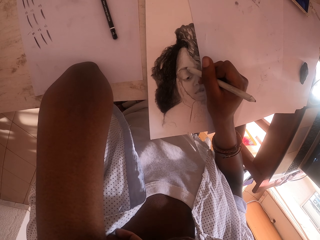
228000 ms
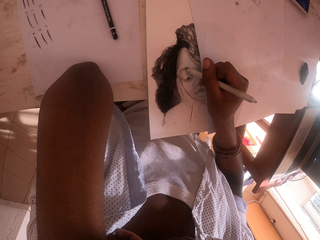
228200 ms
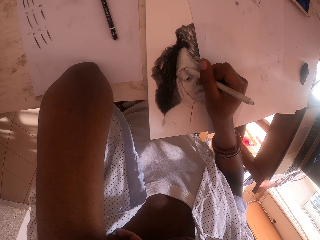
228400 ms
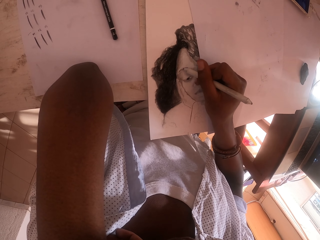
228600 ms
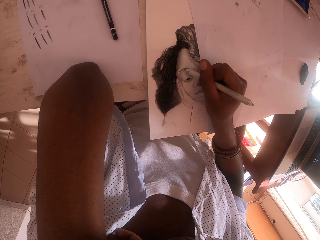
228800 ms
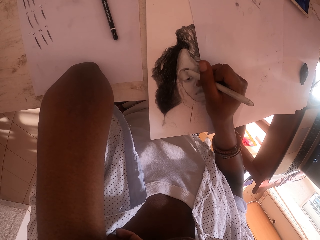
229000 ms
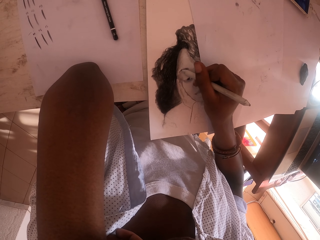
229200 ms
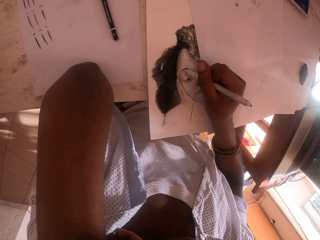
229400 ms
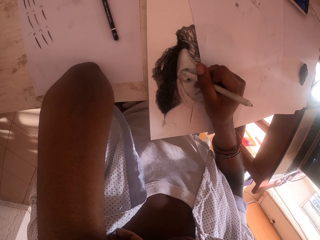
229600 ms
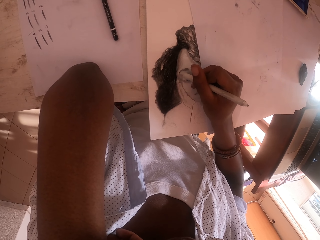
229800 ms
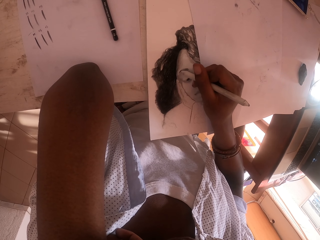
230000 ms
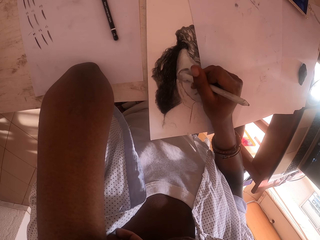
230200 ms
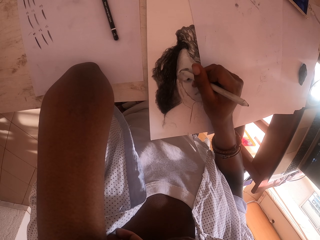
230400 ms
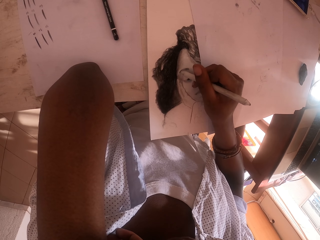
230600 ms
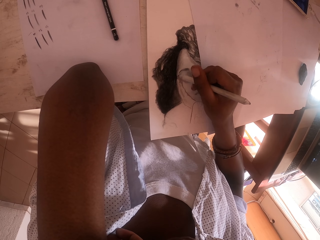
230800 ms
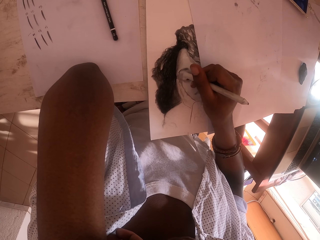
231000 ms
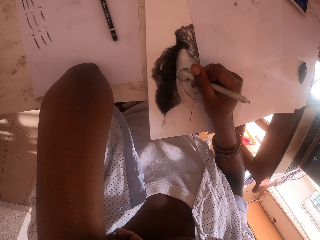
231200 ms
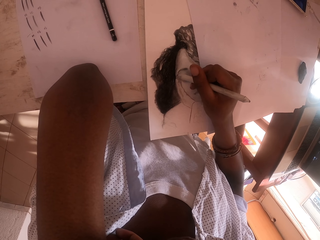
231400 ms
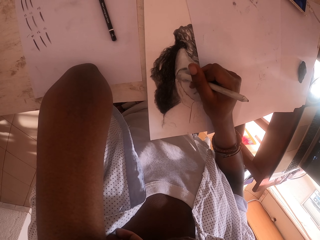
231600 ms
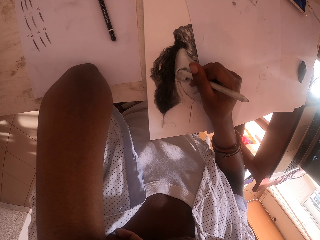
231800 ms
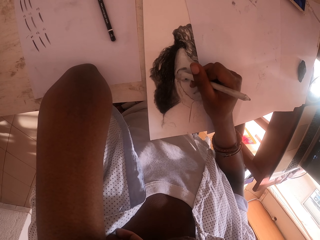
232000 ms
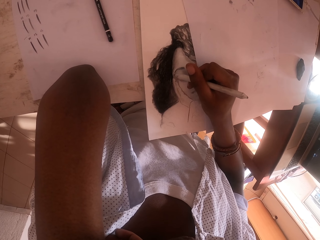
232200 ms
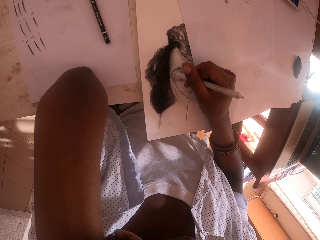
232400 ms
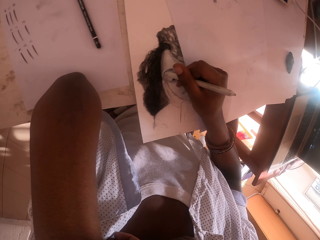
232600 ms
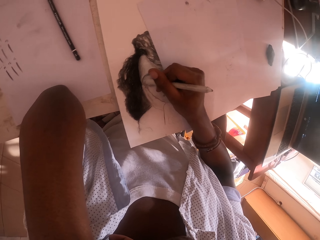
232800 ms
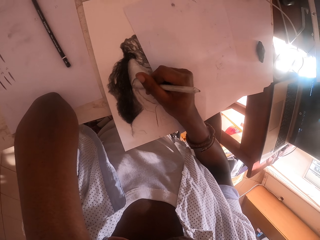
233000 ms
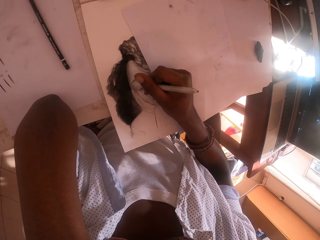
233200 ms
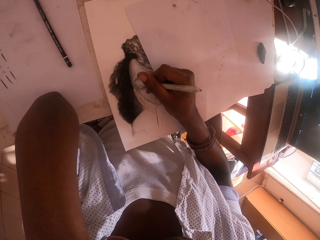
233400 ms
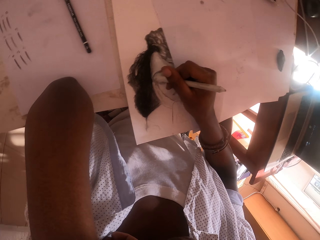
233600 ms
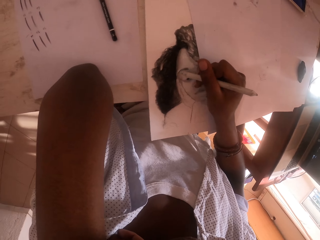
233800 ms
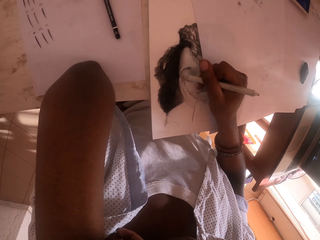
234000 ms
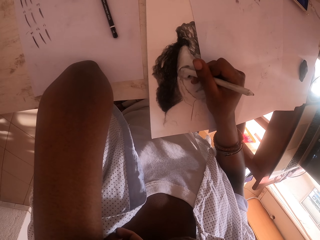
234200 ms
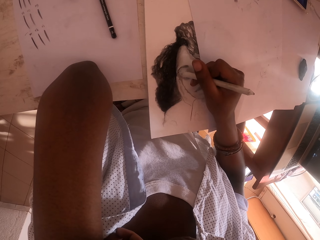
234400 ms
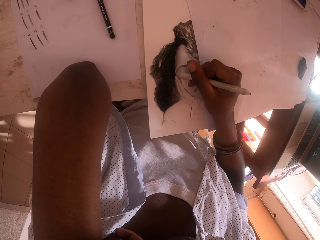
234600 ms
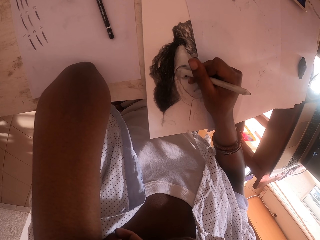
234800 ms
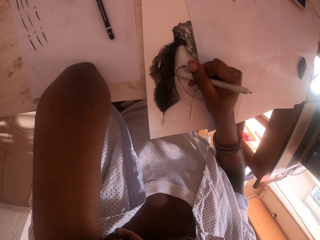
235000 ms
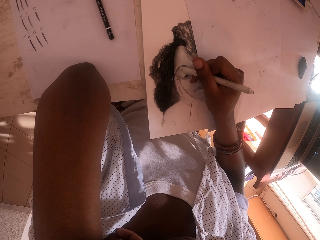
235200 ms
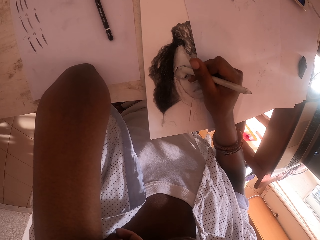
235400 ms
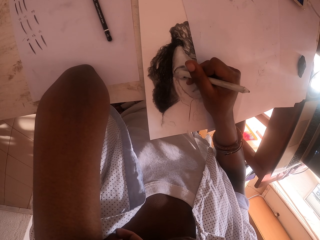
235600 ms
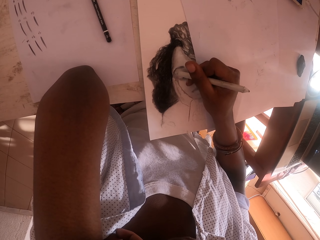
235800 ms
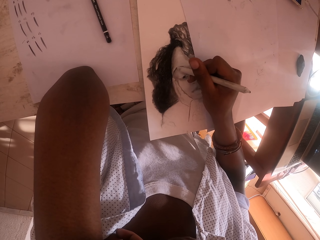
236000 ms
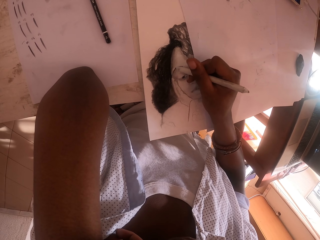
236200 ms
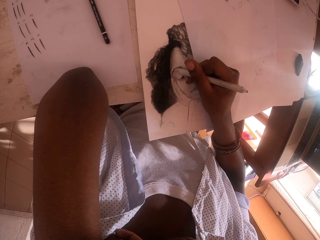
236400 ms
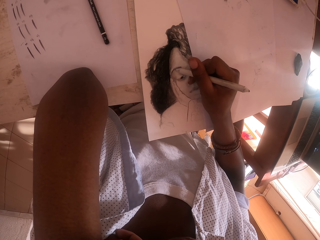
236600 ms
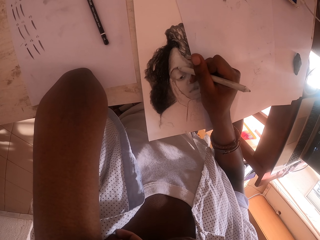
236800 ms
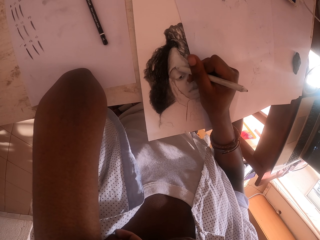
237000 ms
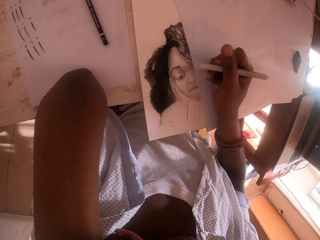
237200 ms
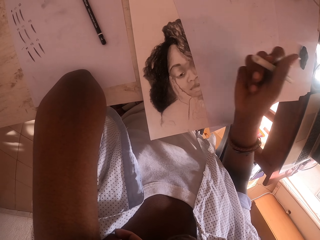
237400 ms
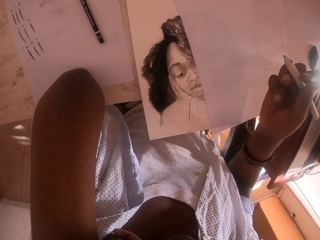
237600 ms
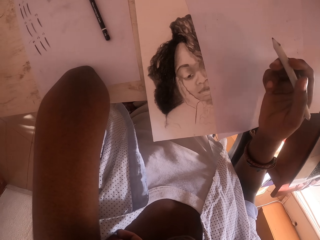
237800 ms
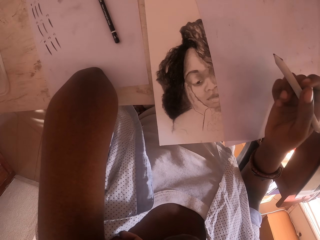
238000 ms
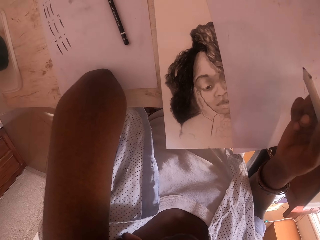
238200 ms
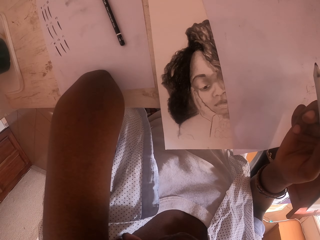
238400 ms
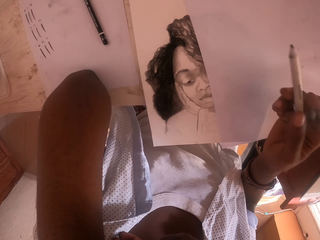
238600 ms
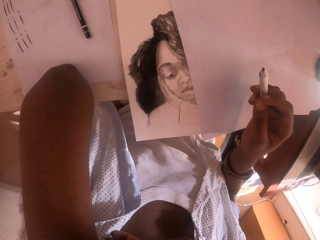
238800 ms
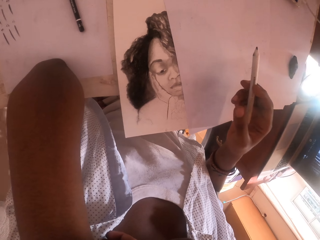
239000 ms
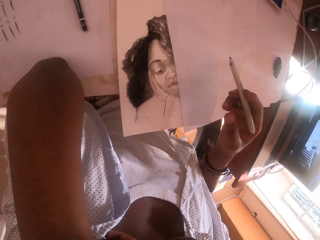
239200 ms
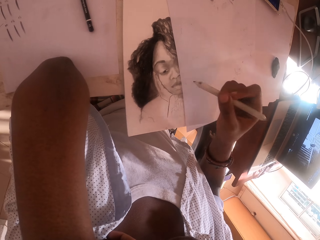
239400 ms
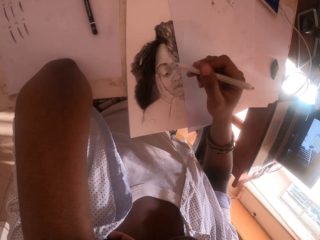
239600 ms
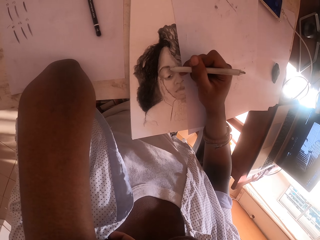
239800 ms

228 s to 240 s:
The camera wearer turns the head. They draw on the paper. They hold a pen on the left hand. They stare at the portrait.

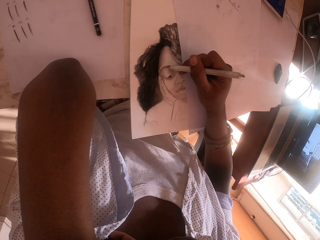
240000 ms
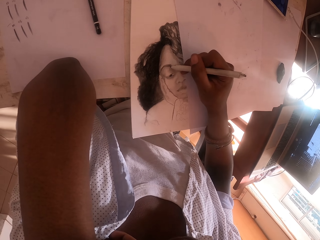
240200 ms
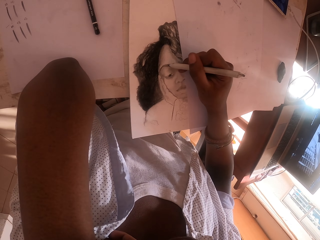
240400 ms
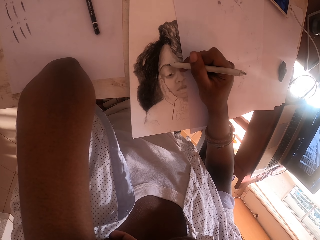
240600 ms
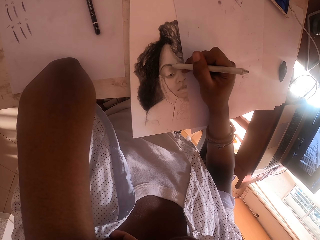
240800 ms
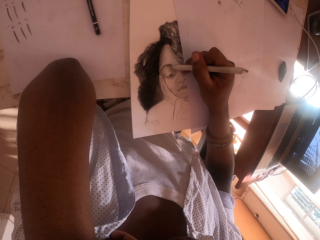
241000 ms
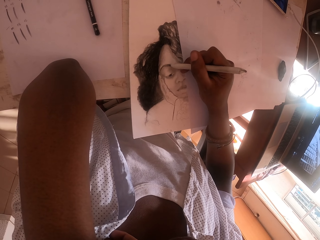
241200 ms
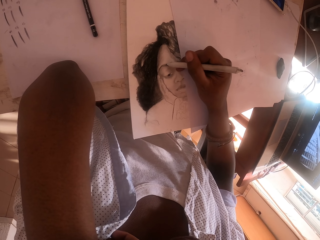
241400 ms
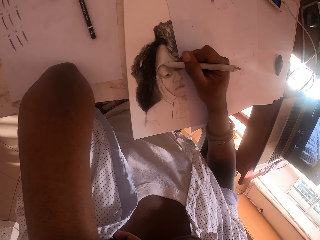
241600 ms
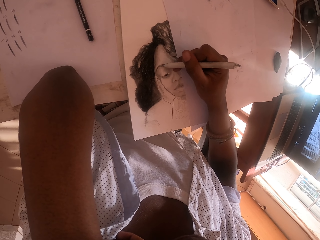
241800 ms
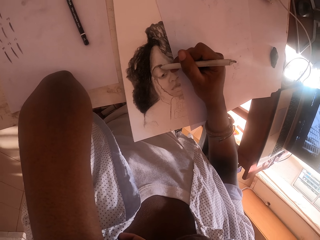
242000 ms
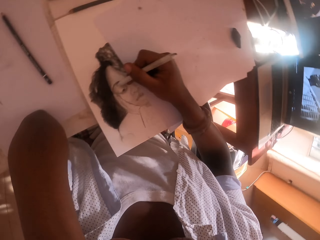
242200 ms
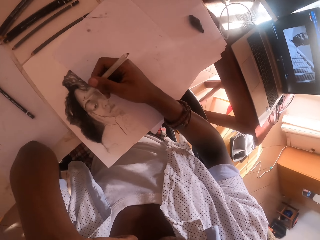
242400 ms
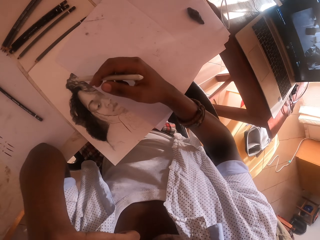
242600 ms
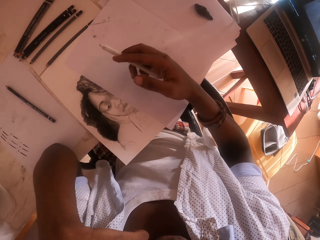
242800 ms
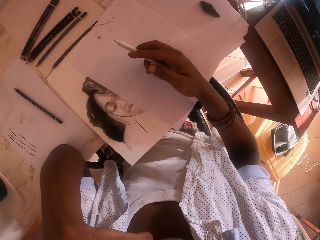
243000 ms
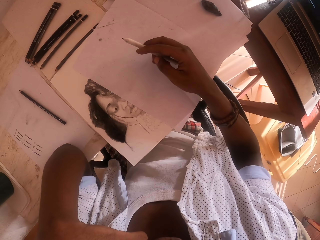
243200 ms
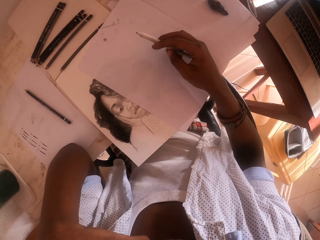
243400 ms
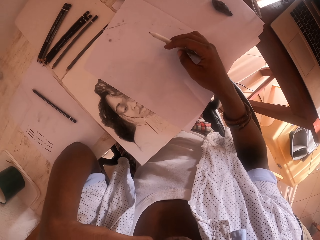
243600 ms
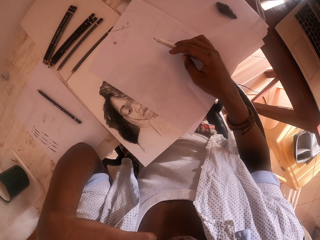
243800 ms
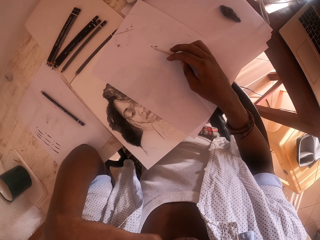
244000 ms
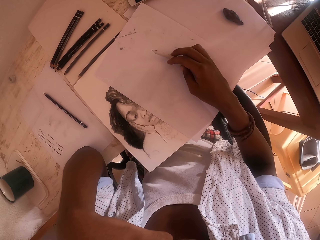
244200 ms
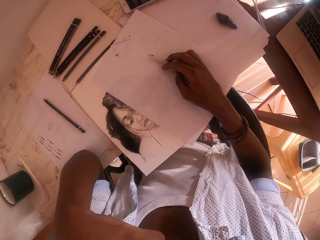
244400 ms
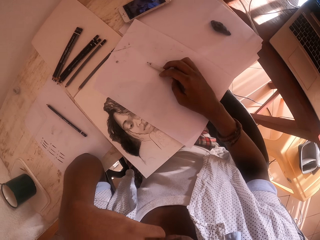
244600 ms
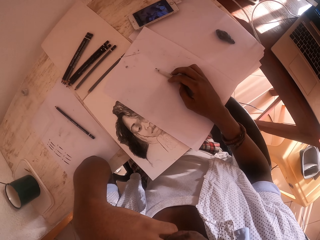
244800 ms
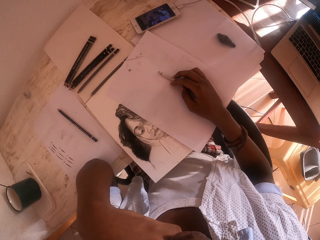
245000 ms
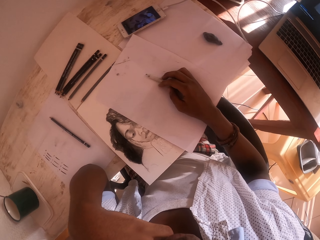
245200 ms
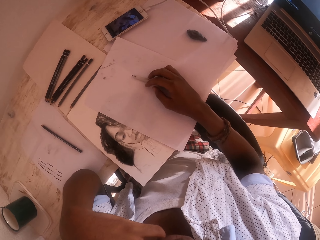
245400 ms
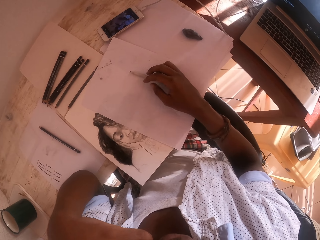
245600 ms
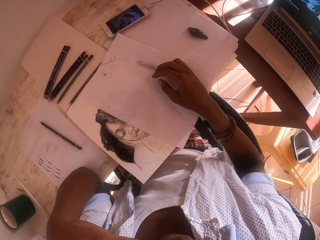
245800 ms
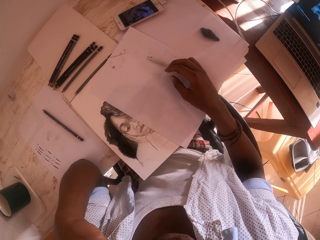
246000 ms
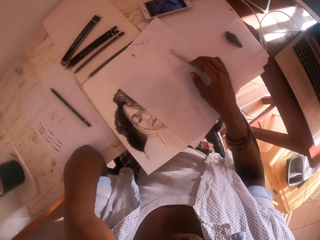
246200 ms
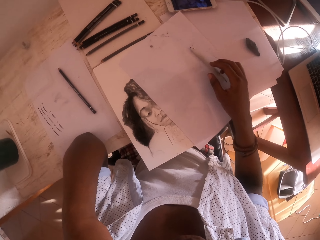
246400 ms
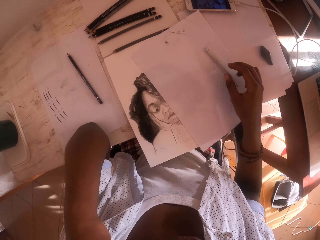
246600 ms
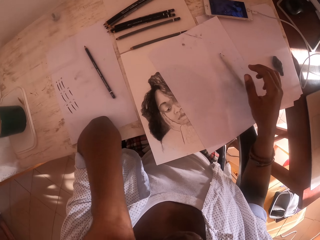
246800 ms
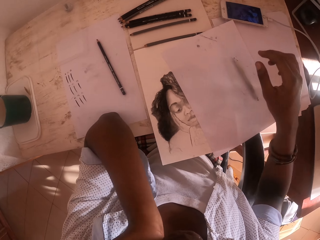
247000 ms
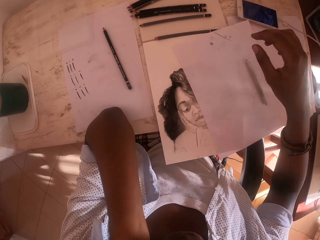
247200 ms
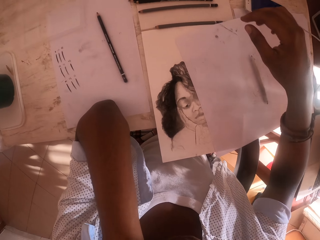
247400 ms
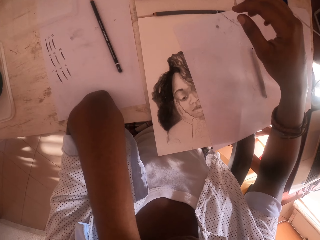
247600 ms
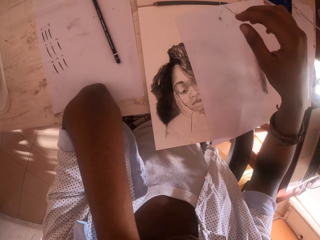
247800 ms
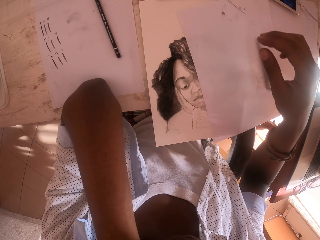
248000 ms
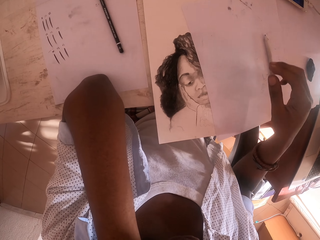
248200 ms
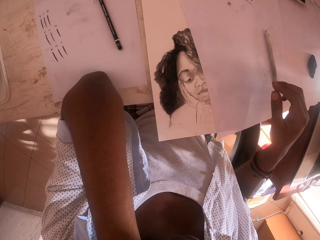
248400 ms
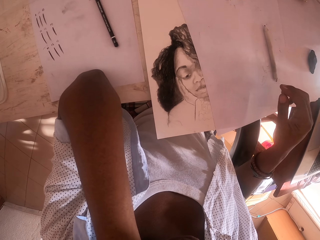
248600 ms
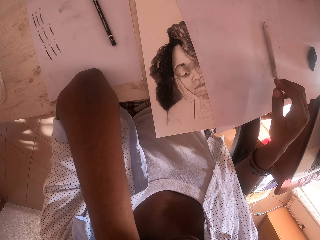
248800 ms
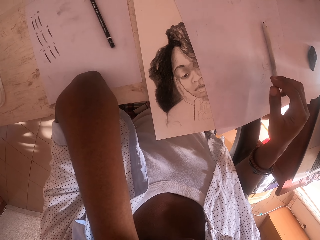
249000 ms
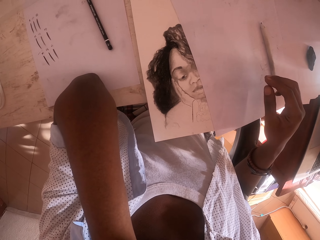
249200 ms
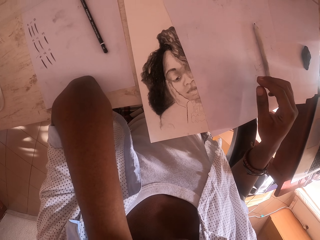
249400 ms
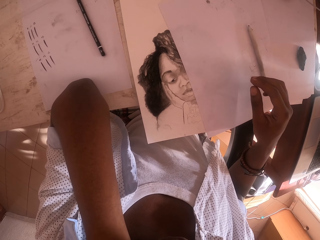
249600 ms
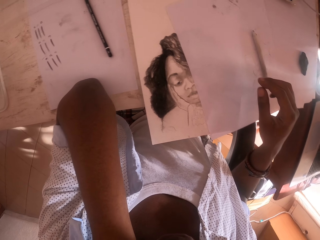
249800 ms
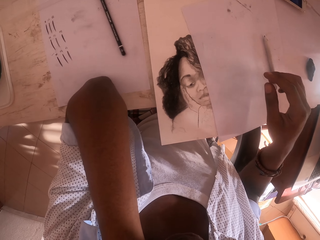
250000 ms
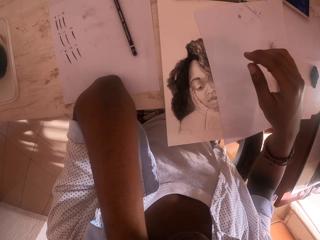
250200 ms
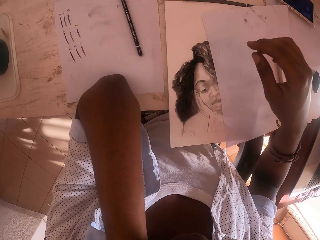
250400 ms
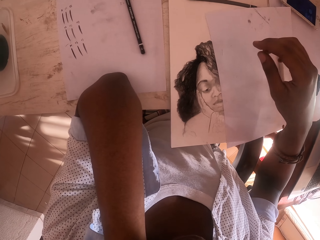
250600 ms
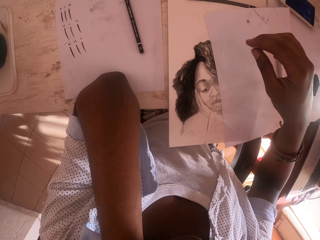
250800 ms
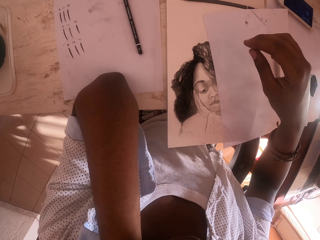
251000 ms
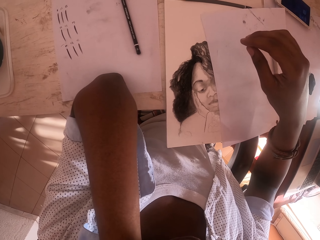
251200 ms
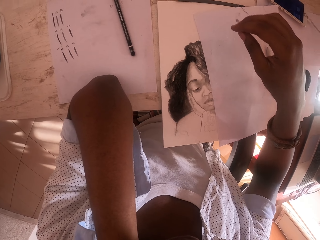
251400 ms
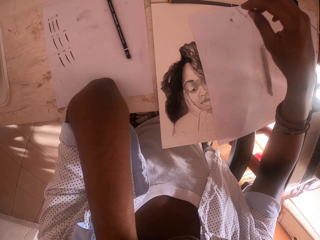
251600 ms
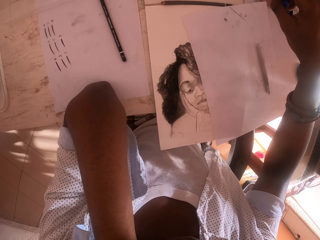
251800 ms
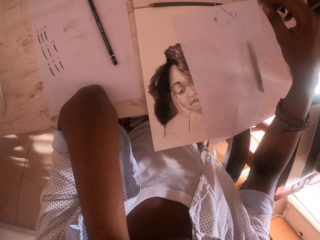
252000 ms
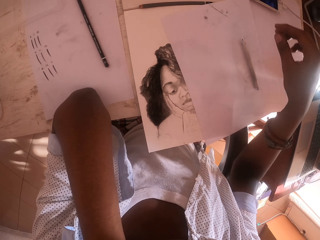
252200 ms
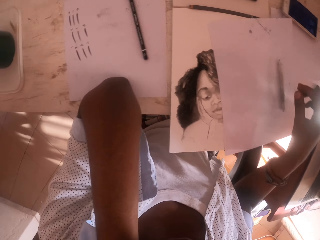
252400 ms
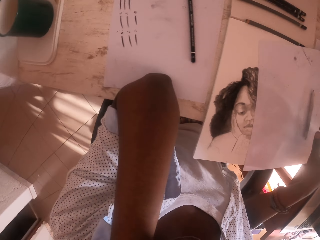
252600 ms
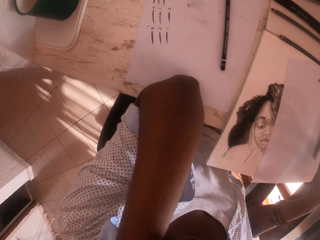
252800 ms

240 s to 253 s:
The camera wearer draws the eyebrows on the portrait. They turn the head. They put a pen on the table. They move a hand on the table. They look aside.
